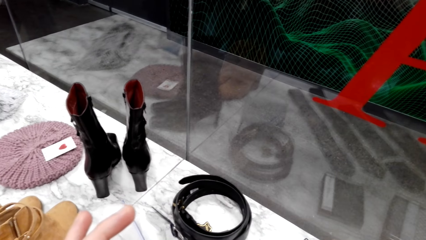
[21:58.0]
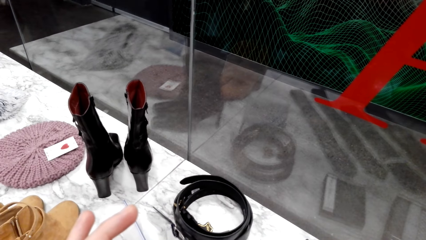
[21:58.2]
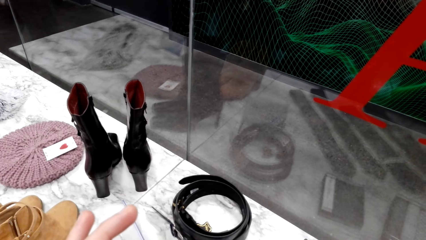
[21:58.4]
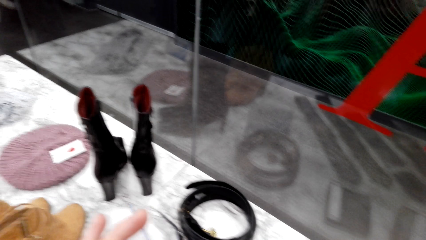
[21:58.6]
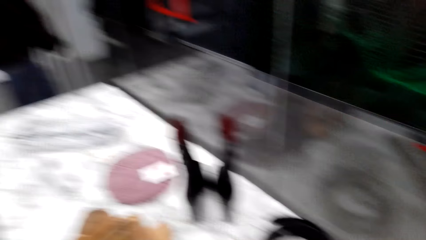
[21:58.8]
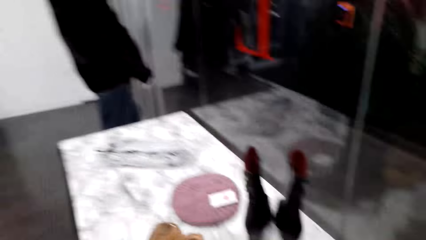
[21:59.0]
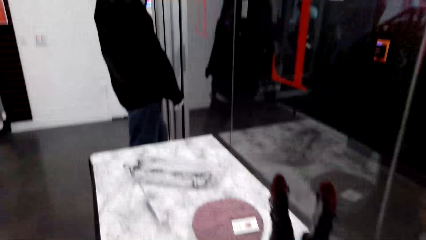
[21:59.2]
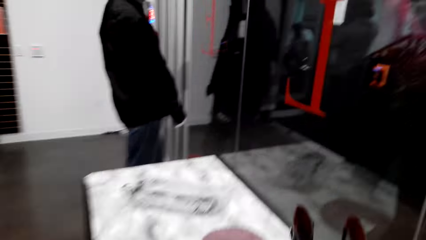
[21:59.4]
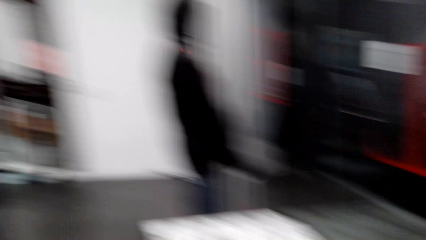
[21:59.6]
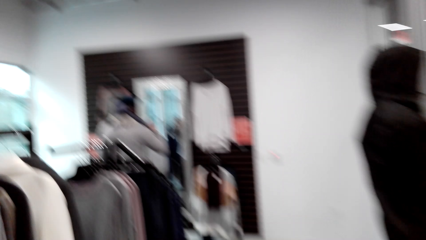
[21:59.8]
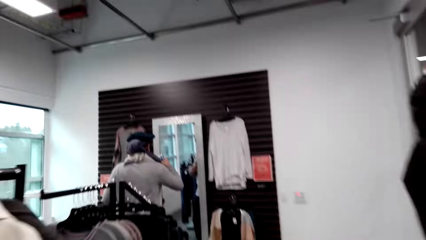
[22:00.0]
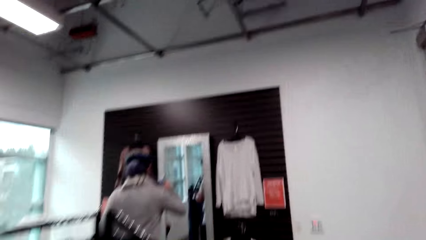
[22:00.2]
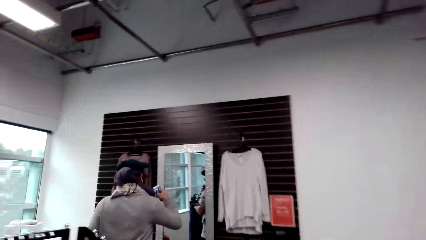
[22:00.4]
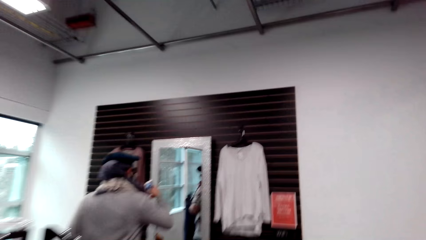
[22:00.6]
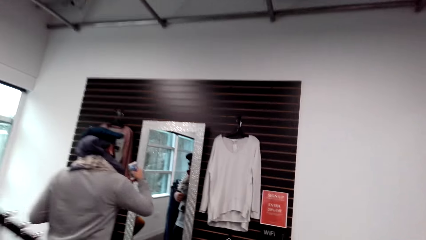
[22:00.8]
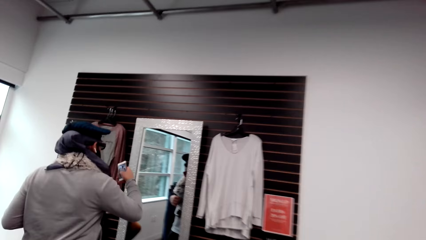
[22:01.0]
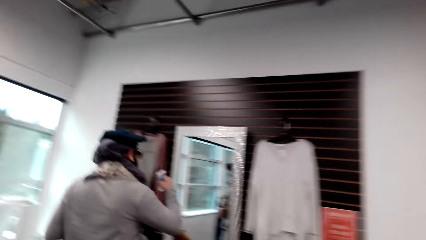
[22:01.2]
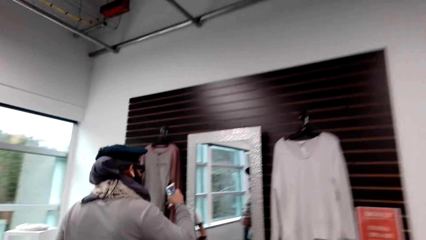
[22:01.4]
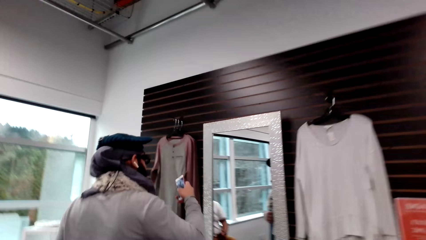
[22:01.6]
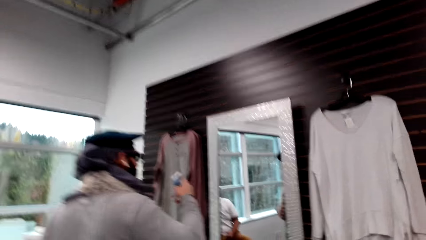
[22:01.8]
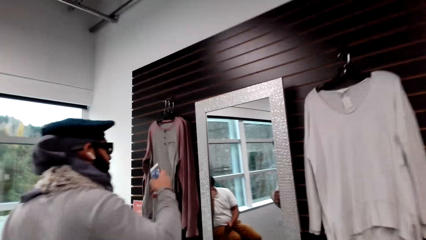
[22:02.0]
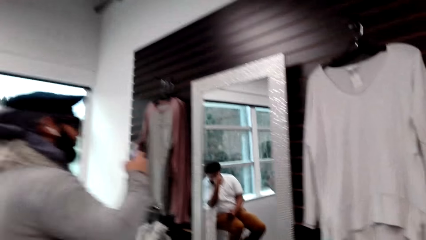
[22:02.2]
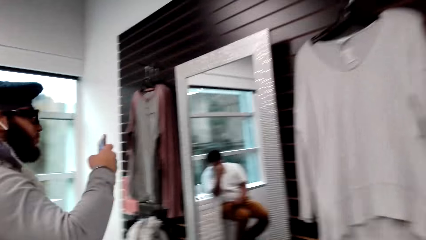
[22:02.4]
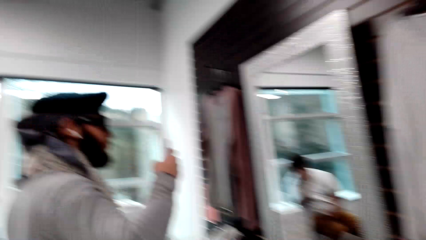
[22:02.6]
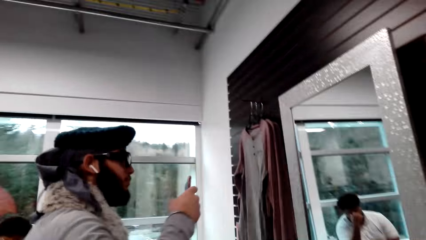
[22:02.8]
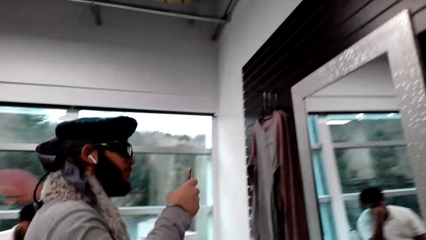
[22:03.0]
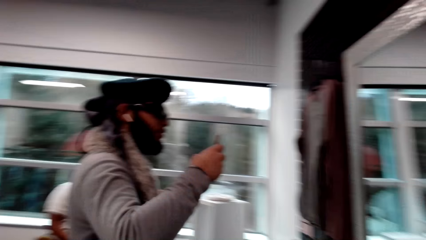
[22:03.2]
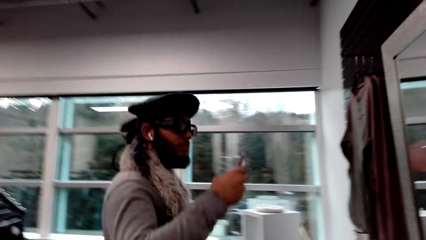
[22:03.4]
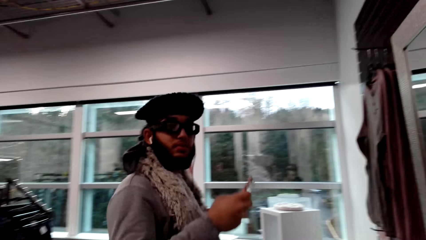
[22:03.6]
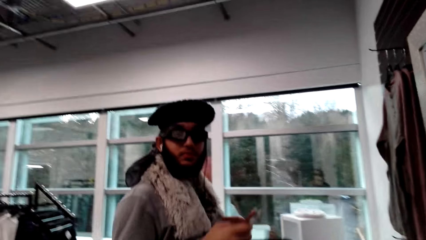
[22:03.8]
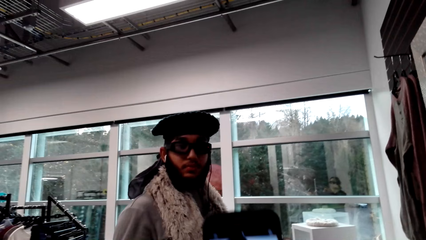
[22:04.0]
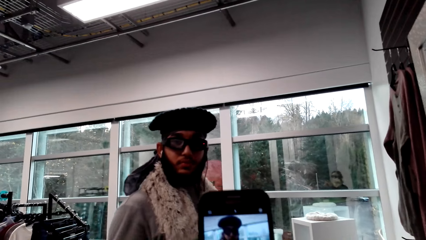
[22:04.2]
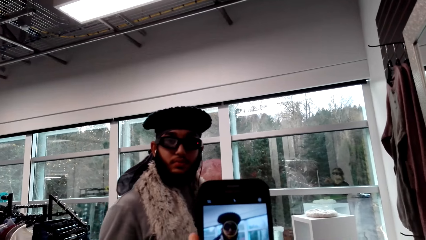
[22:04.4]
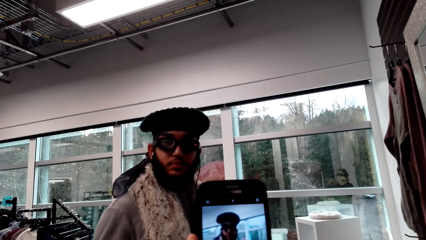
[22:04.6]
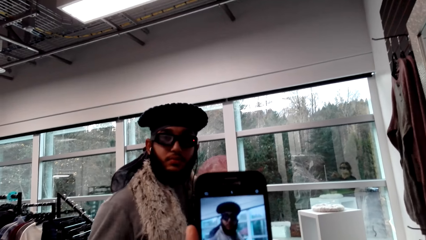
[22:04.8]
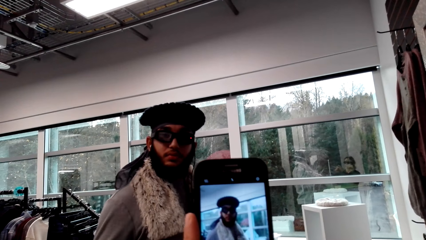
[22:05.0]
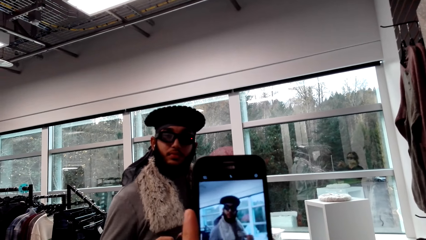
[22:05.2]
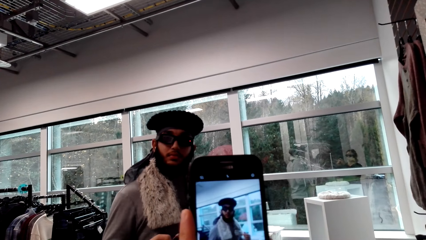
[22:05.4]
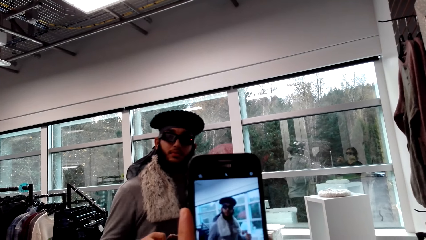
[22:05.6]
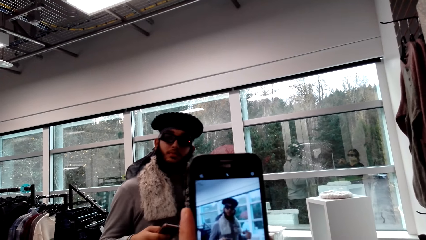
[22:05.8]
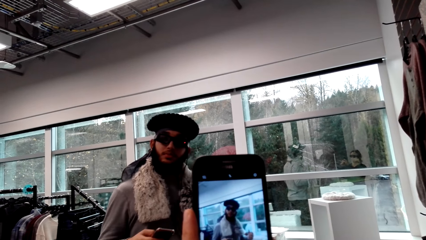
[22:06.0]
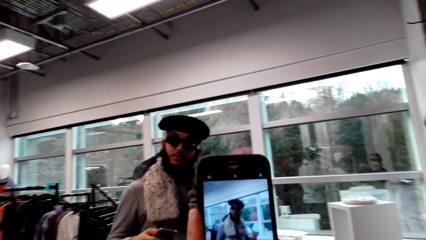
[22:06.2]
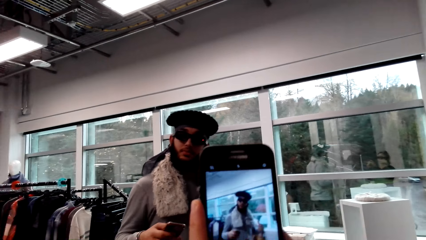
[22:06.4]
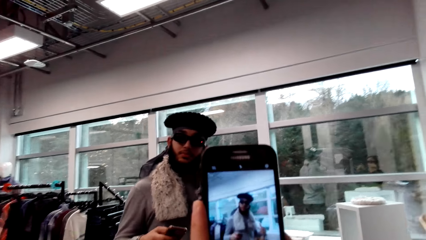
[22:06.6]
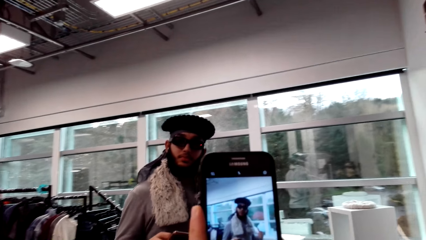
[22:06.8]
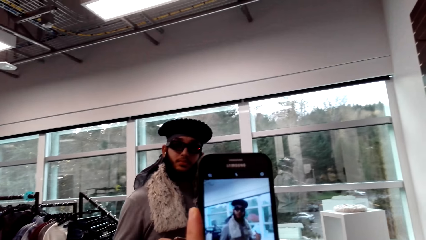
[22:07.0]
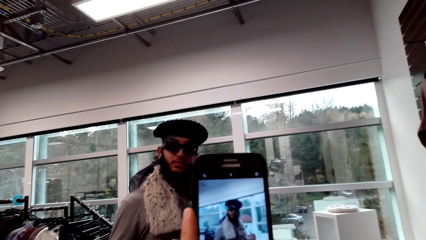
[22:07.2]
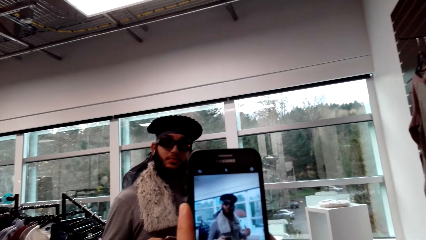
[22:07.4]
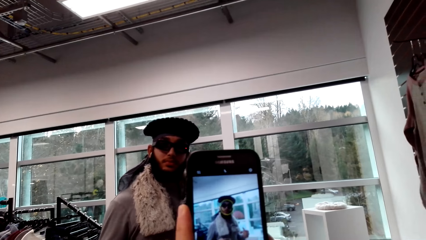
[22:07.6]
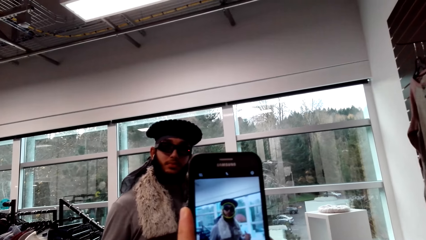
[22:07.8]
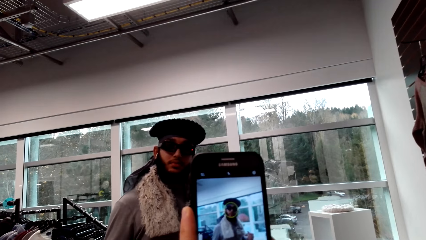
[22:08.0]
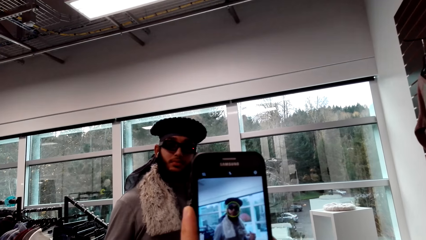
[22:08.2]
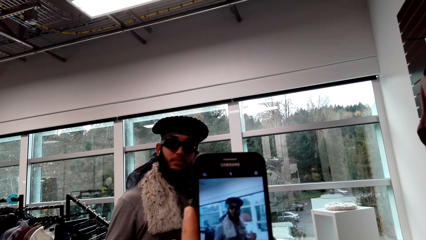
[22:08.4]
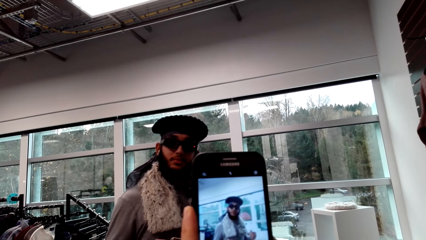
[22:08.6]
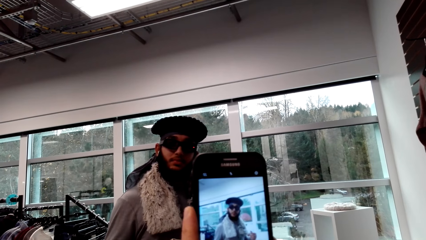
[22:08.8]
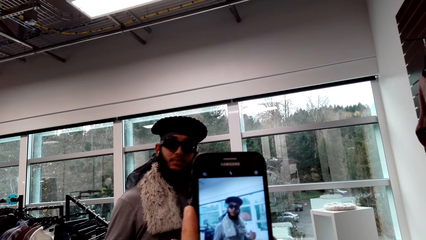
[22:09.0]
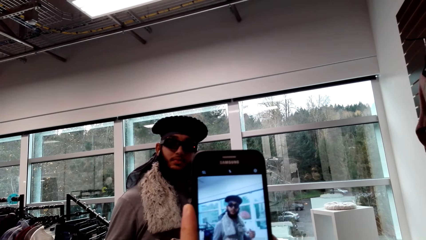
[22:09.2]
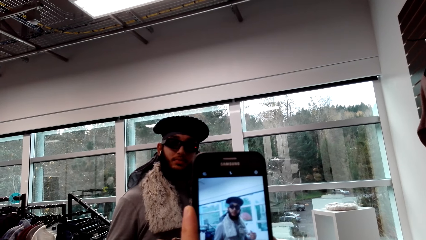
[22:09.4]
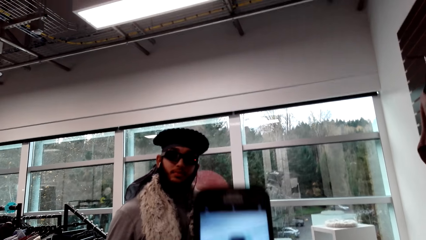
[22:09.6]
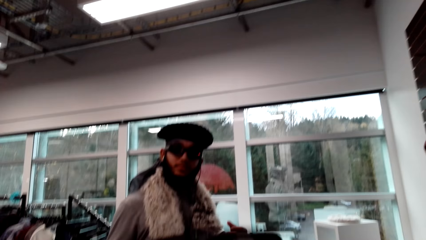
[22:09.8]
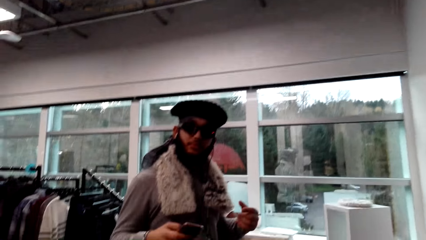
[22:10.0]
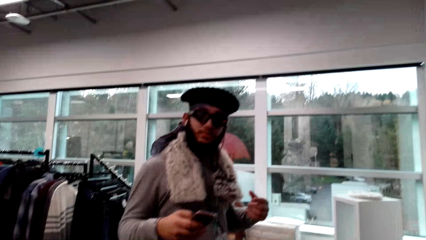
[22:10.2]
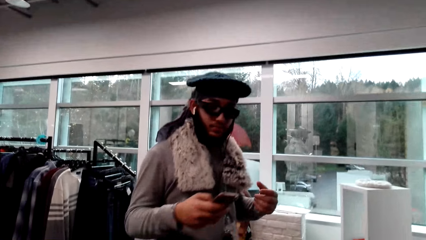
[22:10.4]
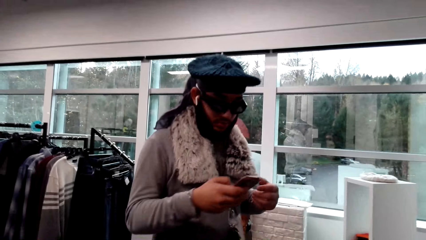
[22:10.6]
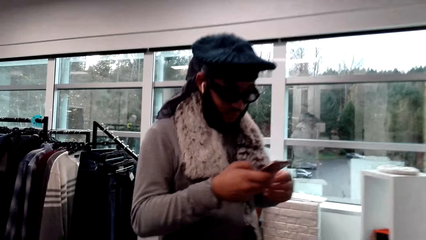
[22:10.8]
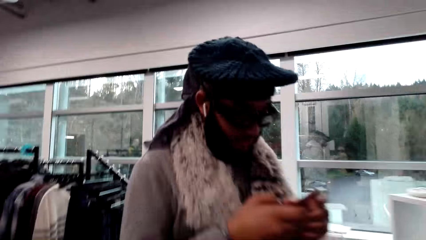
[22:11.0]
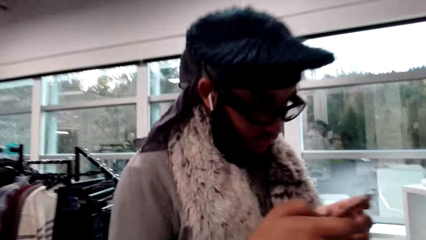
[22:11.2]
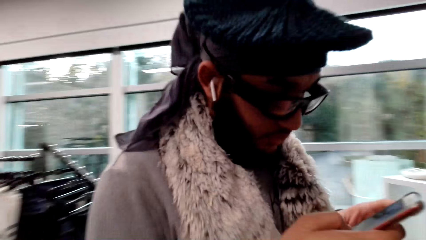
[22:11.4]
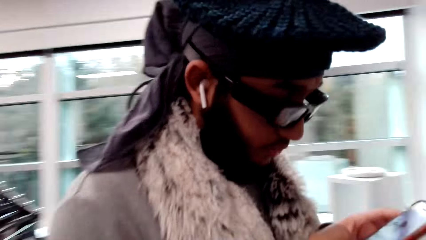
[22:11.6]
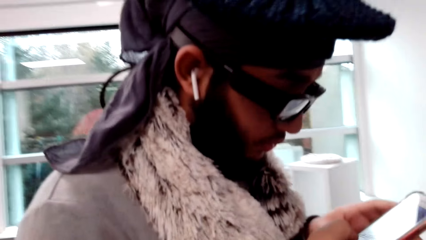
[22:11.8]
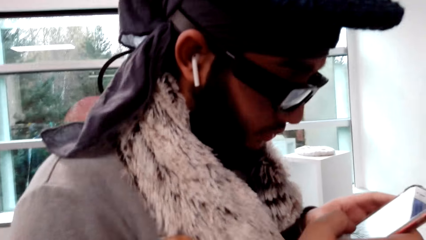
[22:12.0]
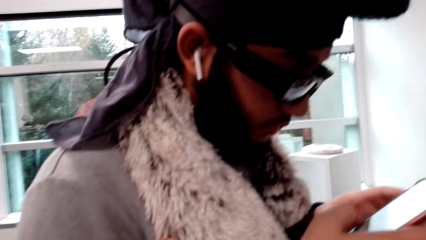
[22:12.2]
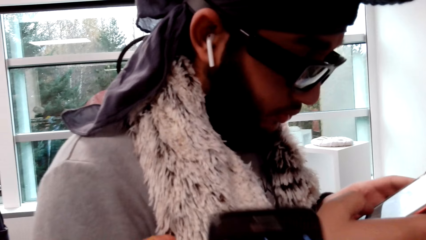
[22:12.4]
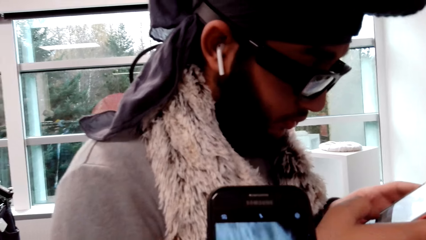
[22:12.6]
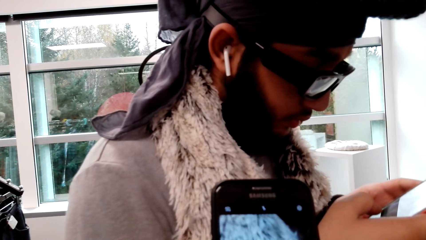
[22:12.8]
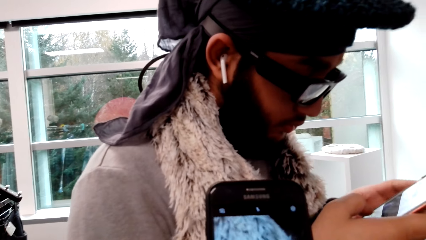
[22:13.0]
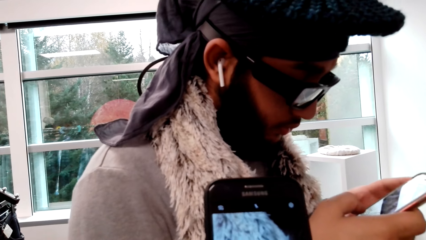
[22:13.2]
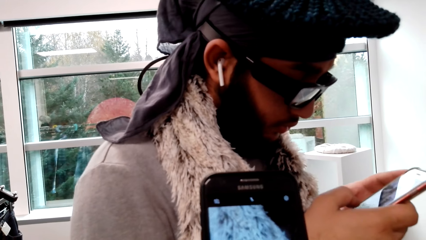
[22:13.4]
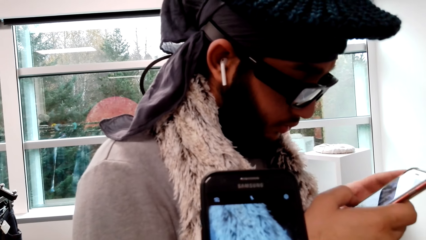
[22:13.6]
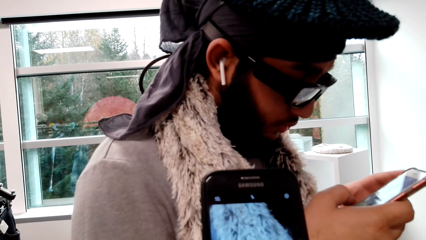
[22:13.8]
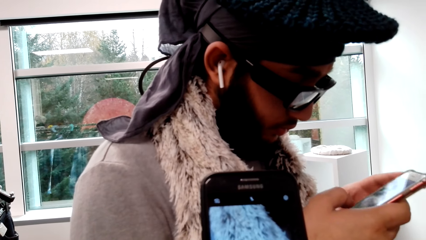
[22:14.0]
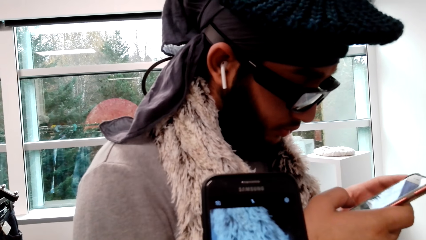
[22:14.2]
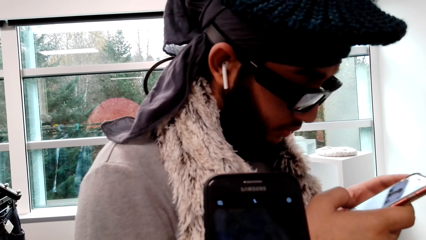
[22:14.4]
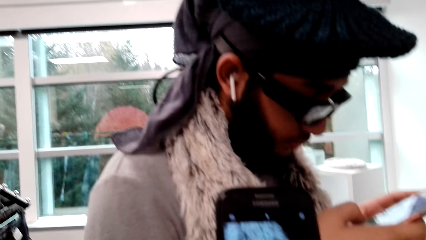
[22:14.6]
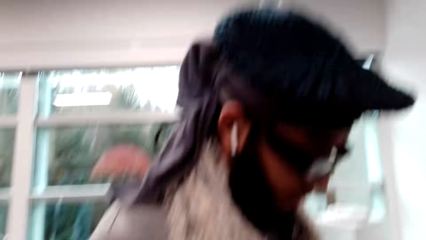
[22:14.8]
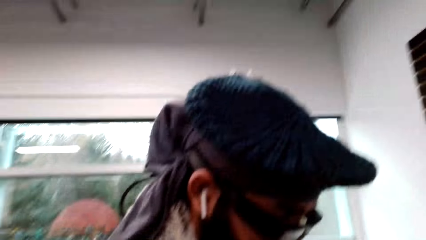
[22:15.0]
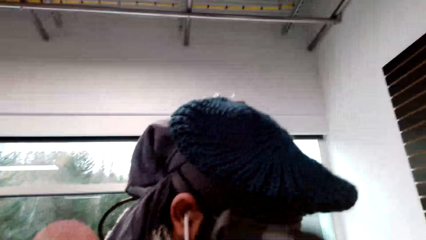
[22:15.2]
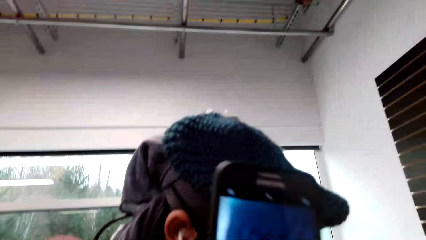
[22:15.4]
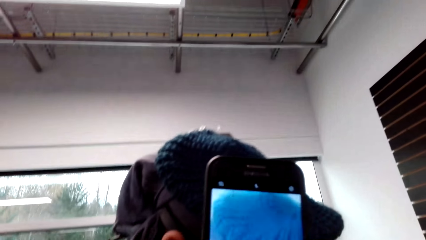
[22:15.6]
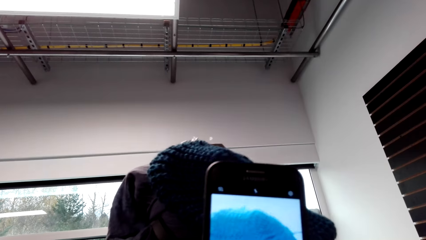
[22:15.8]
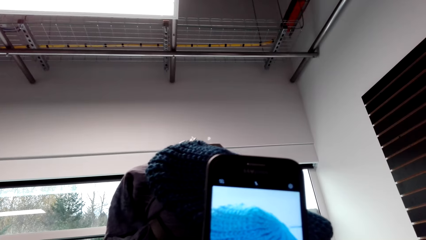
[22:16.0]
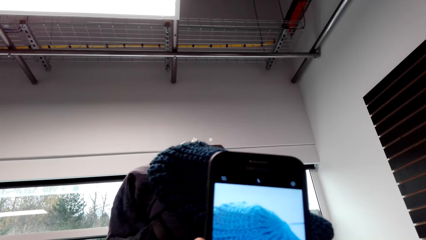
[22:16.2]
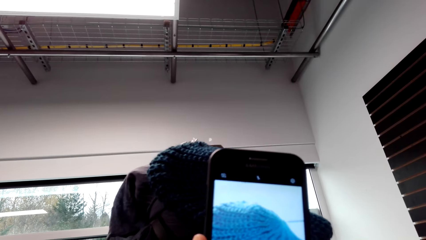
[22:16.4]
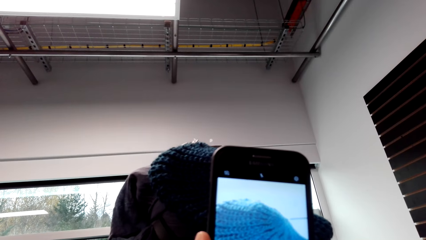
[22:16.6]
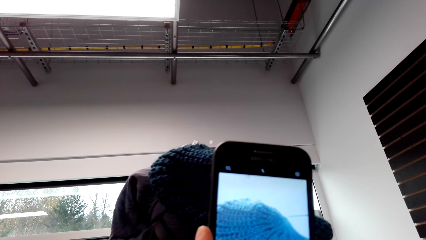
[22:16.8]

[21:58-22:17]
The camera wearer walks in the clothes store. A man operates a phone. The man takes a photo on a mirror. The camera wearer converses with the man. The man stares at the camera wearer. The camera wearer takes a photo of the man with the phone. The man operates the phone. The camera wearer walks towards the man. They adjust a scarf. They take photos of the man with the phone.
